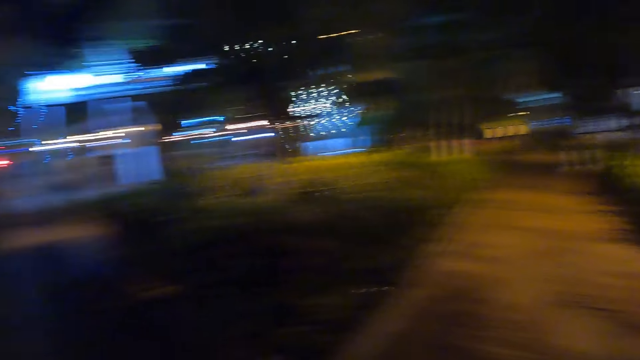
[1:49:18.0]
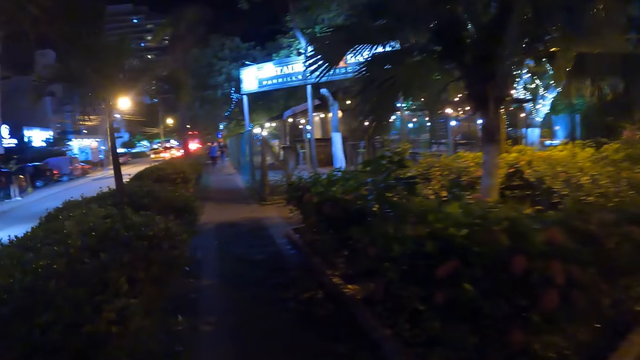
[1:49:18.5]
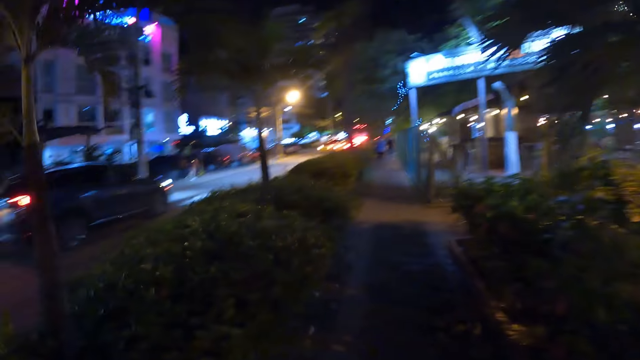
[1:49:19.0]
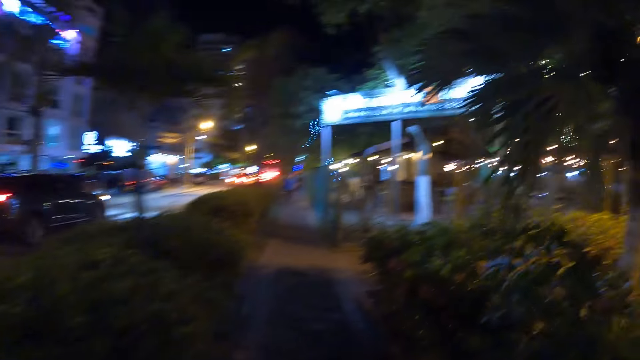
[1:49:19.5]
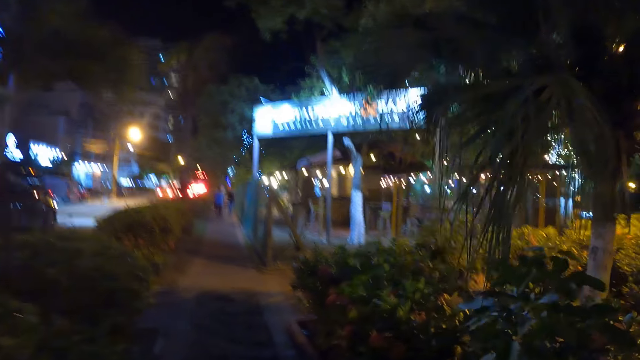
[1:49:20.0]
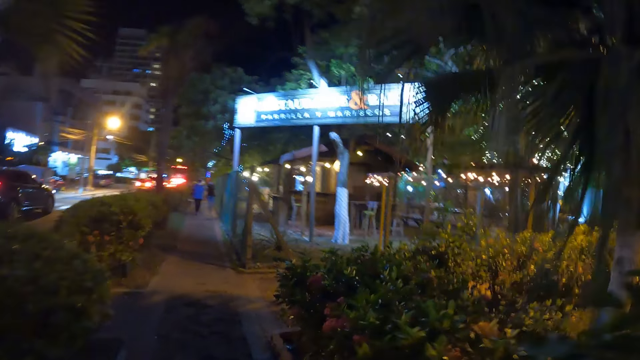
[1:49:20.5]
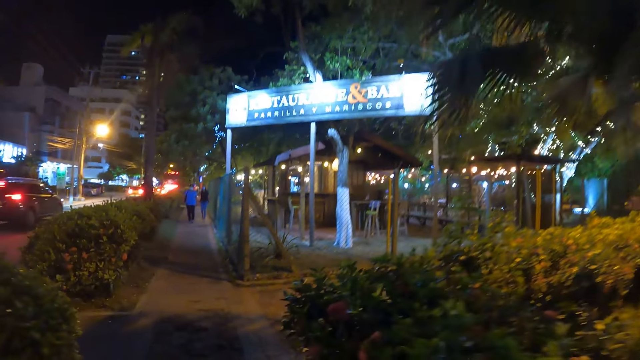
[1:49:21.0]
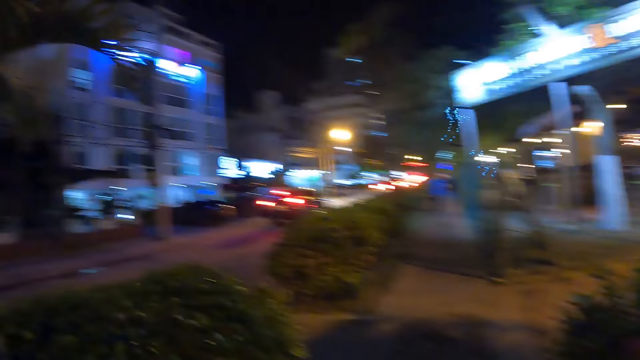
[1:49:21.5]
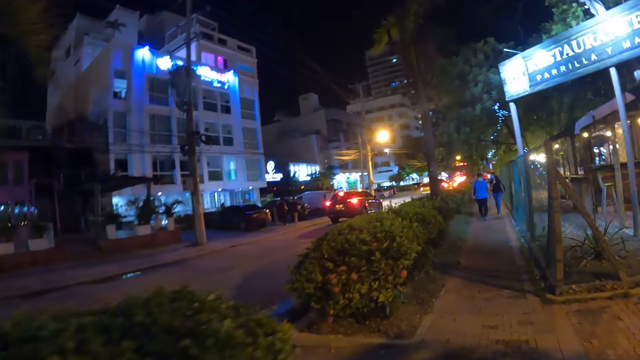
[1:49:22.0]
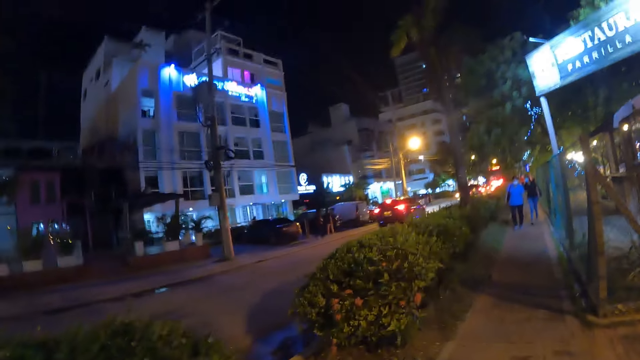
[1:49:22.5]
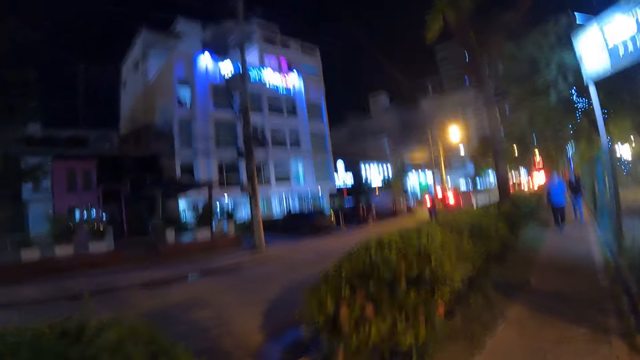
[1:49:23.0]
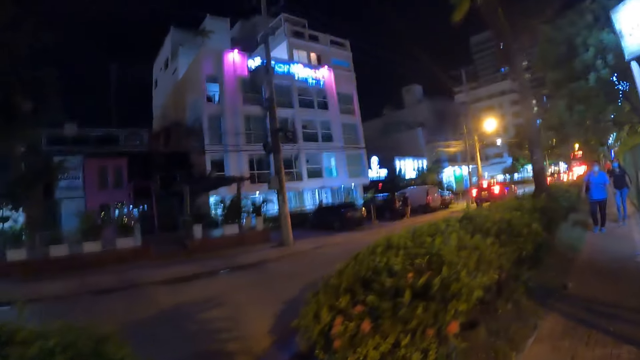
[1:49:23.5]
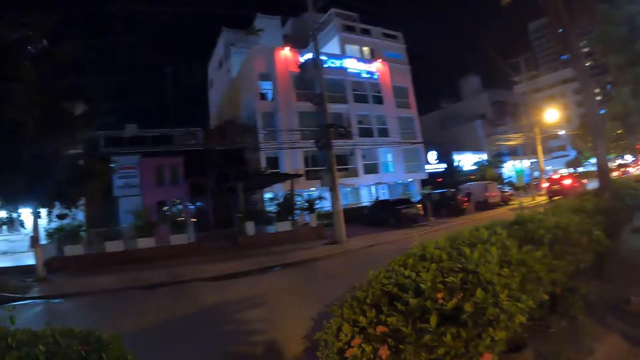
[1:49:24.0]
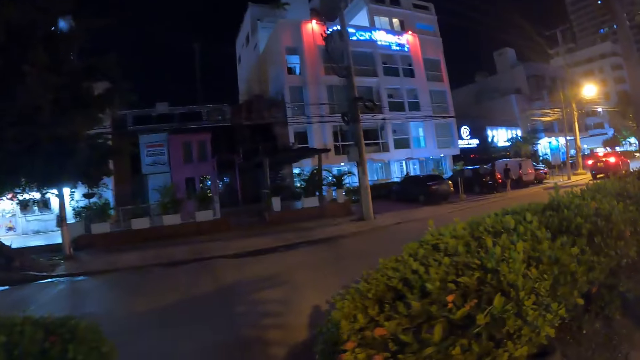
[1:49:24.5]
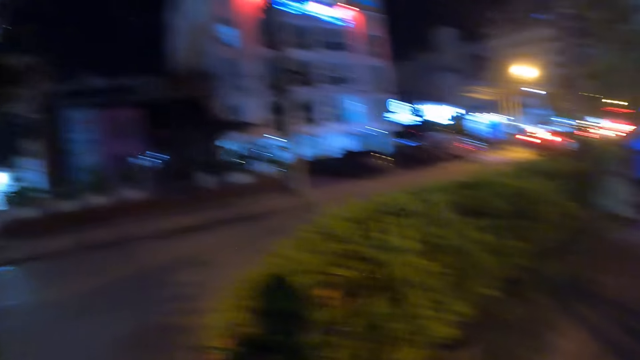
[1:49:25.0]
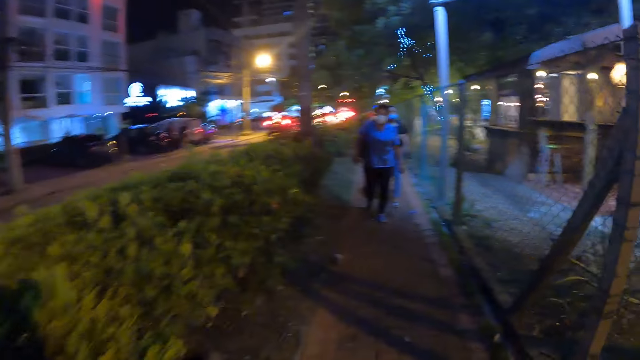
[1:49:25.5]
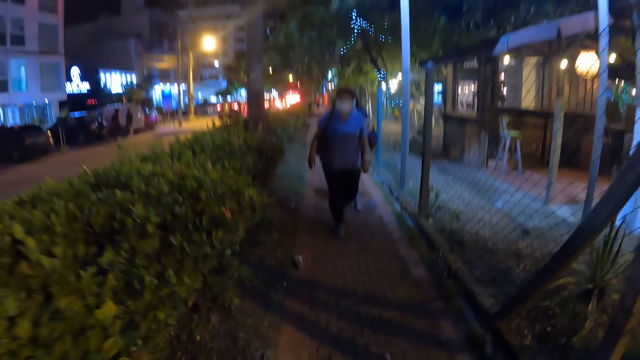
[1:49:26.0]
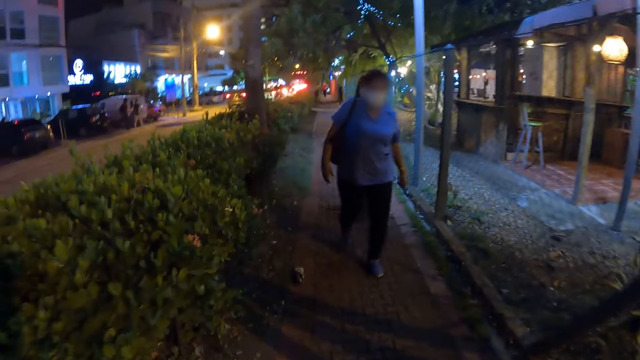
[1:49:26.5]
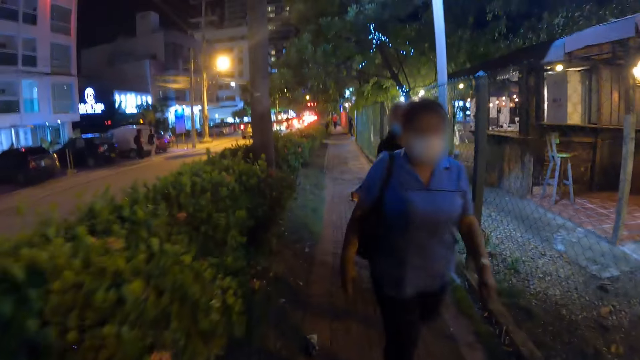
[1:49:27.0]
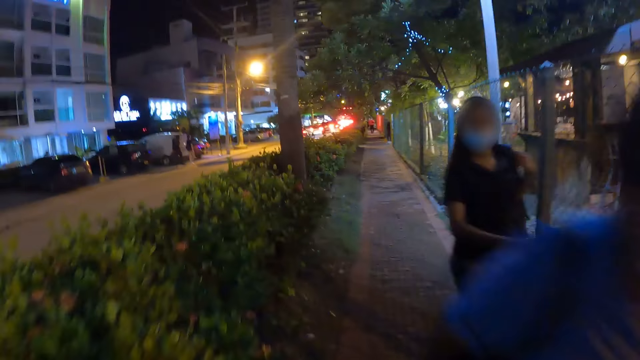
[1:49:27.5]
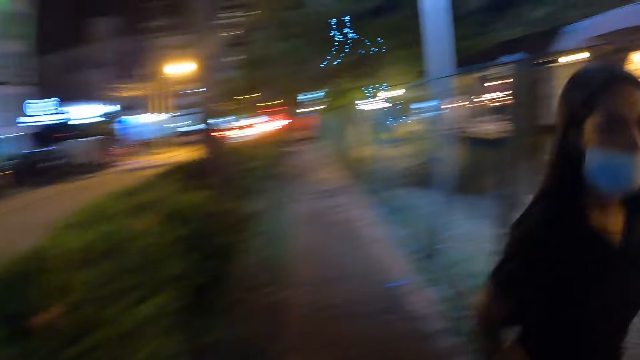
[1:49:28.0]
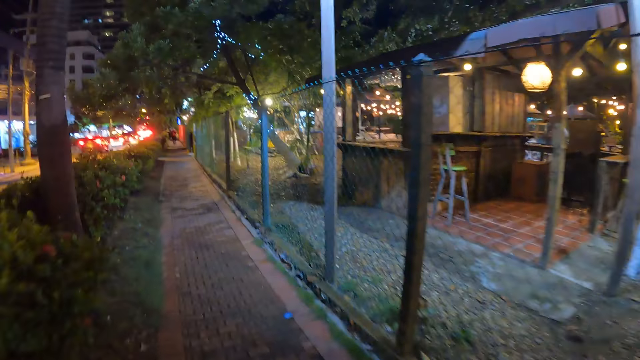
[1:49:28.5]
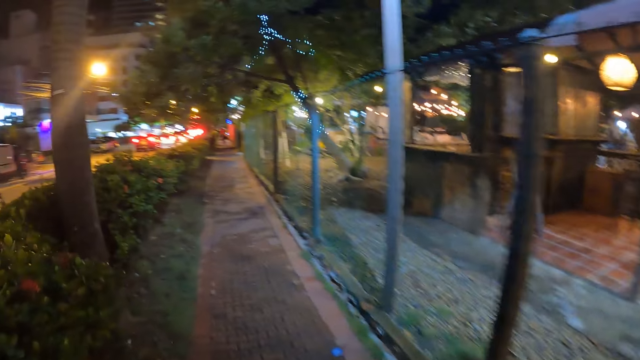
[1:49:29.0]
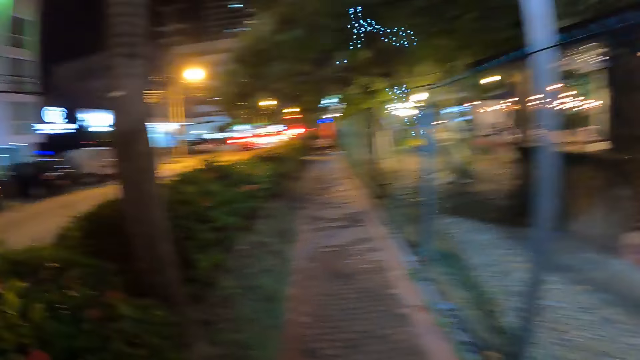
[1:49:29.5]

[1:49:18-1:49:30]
The camera wearer stares around. They walk on the pavement.

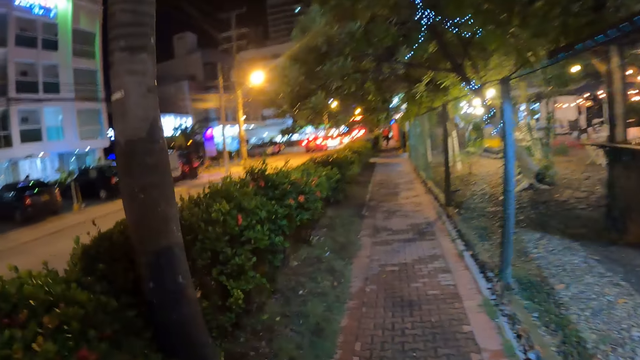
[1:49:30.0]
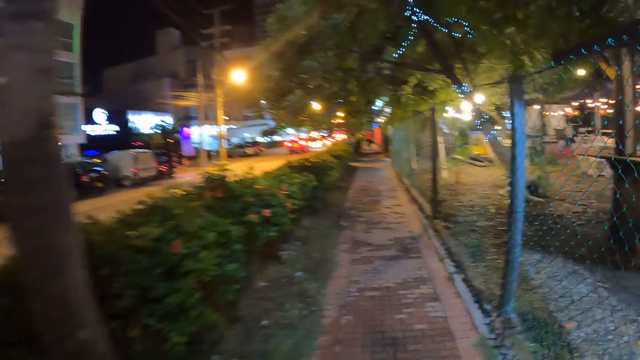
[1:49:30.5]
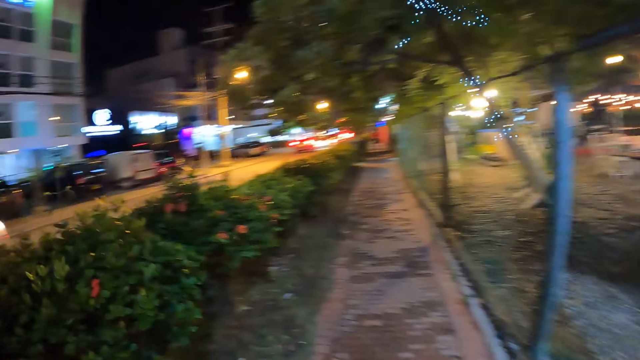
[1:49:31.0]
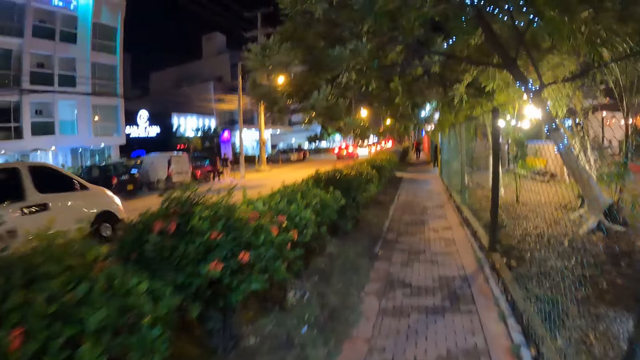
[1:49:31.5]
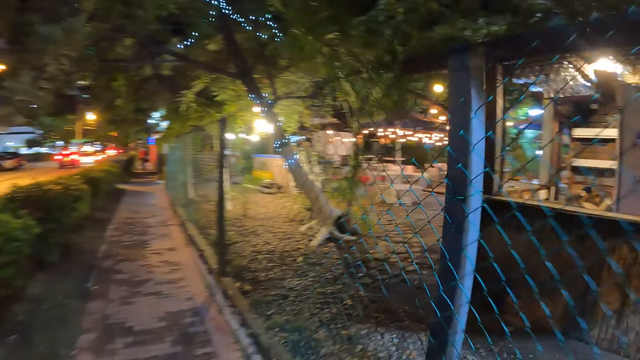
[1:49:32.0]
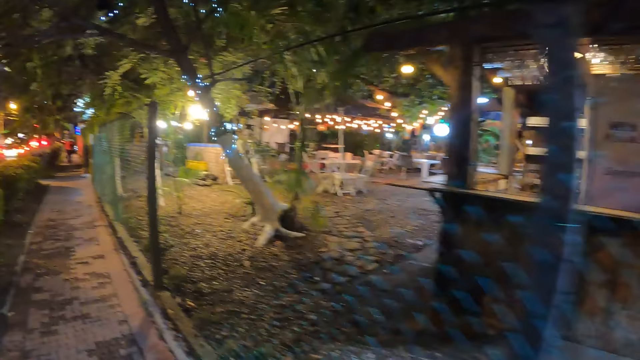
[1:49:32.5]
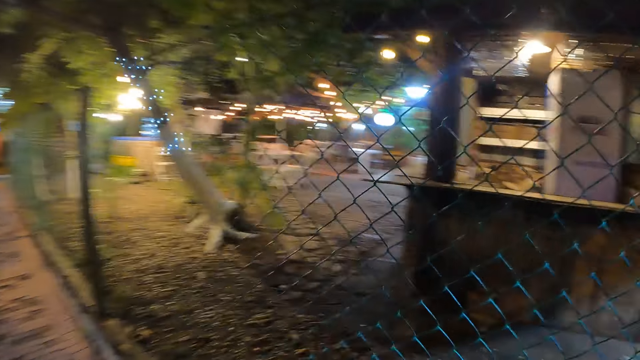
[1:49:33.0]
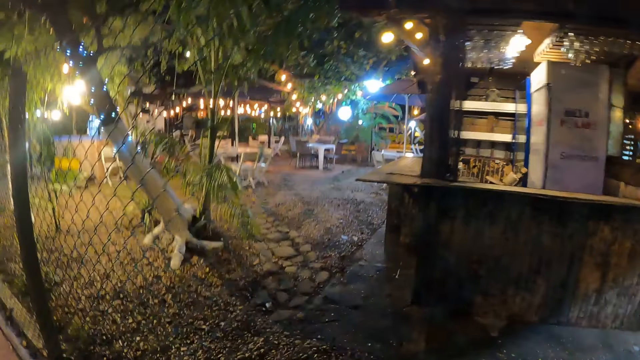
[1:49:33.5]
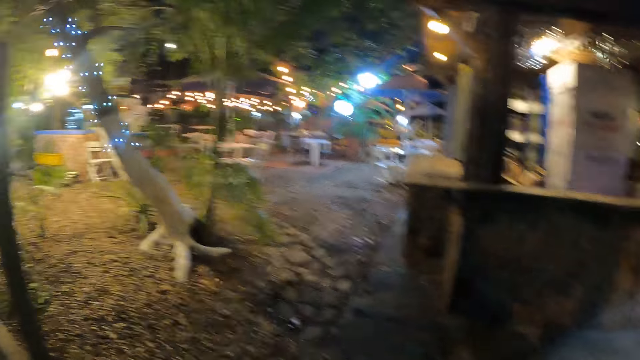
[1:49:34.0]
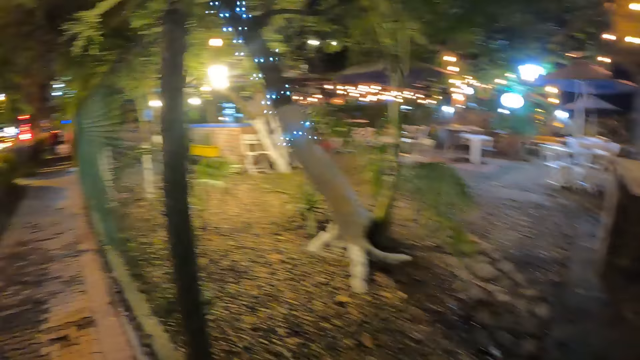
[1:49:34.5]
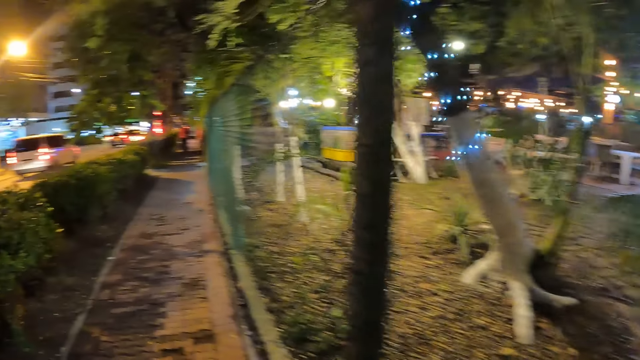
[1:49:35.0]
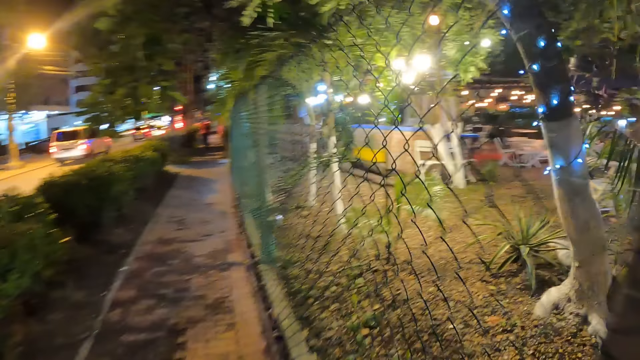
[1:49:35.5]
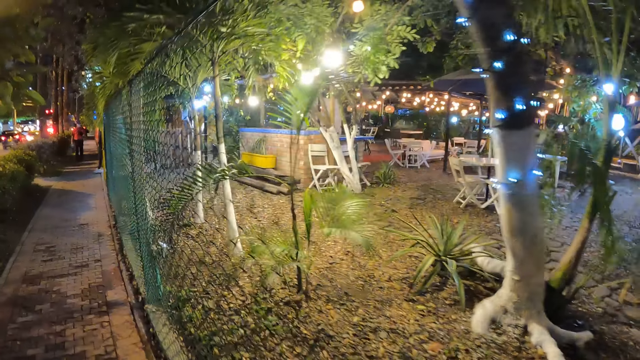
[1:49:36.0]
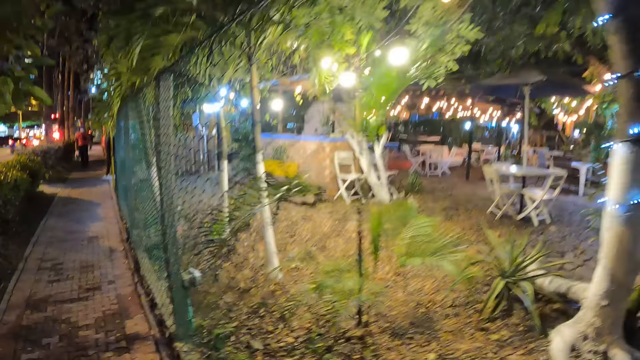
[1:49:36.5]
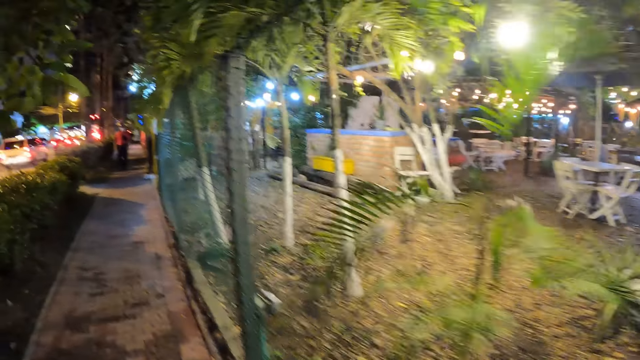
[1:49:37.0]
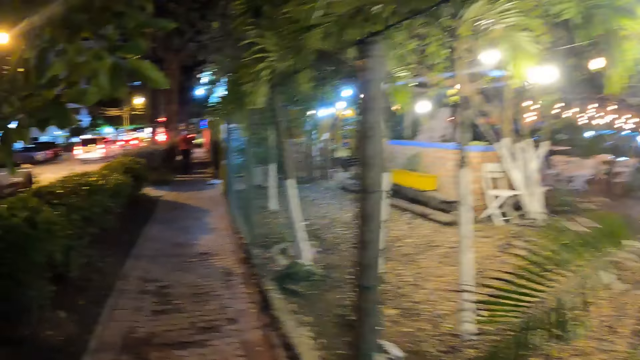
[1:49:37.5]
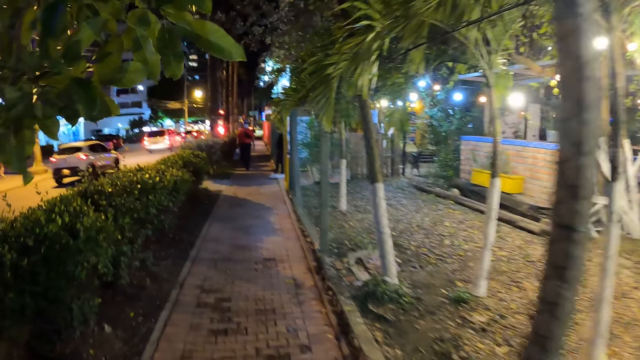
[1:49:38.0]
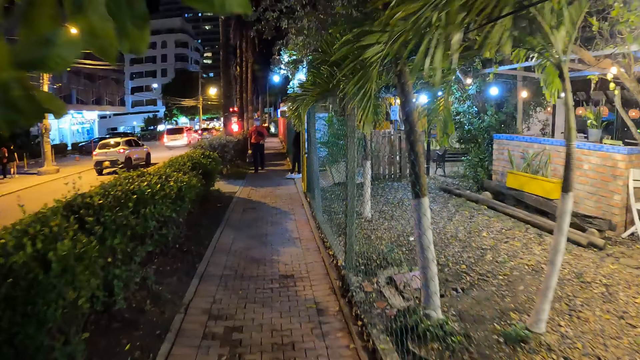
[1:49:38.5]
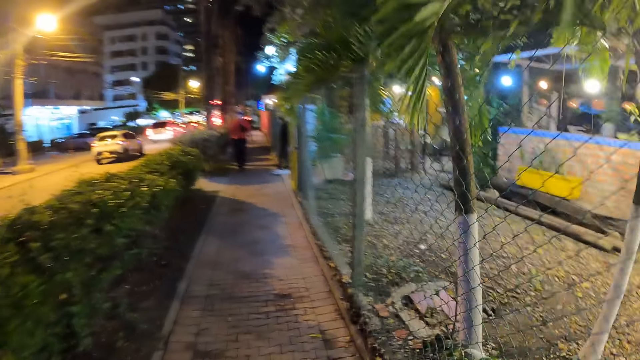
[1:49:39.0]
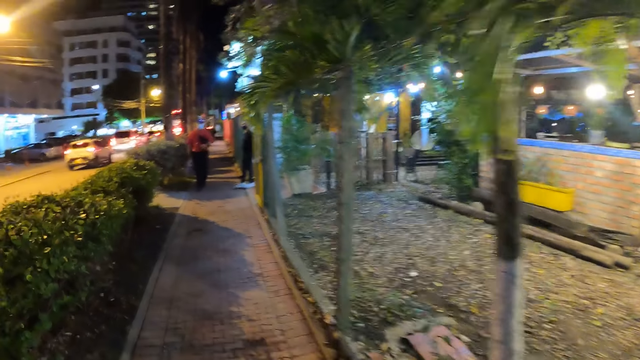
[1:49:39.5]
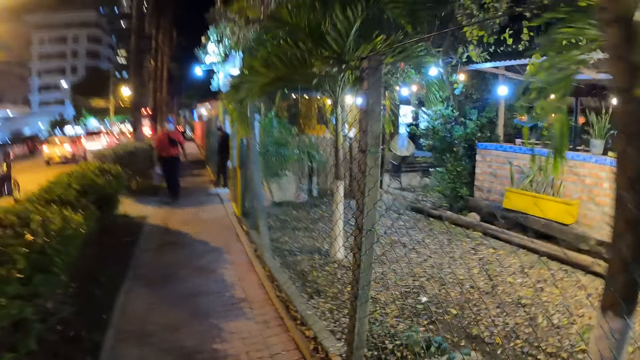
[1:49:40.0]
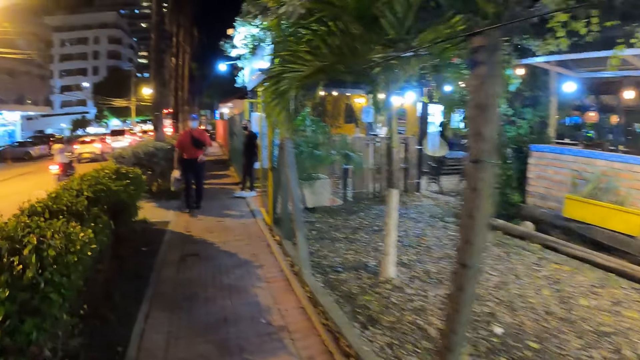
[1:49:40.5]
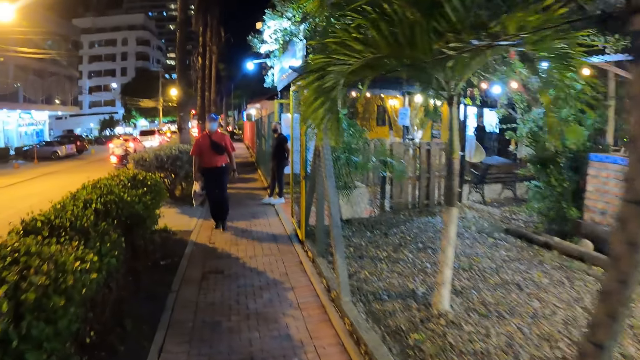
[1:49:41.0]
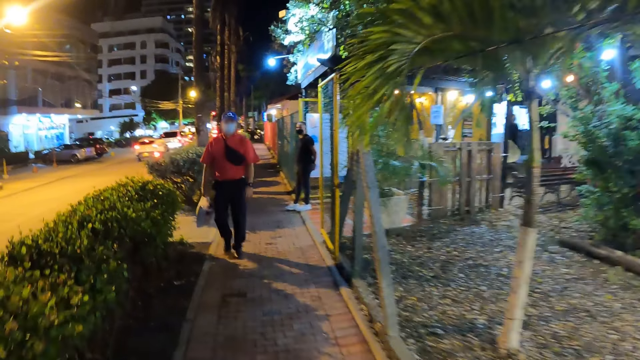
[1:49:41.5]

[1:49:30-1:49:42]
The camera wearer looks at a relaxation facility.
